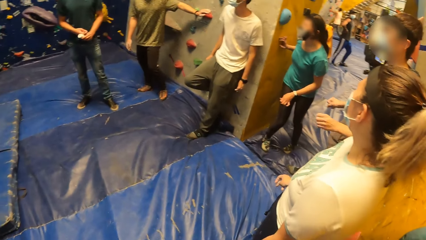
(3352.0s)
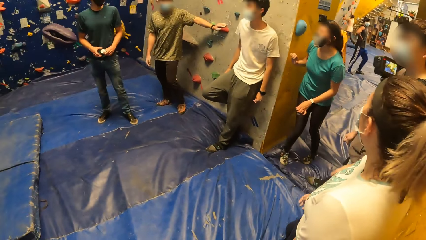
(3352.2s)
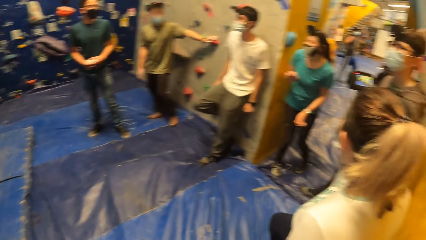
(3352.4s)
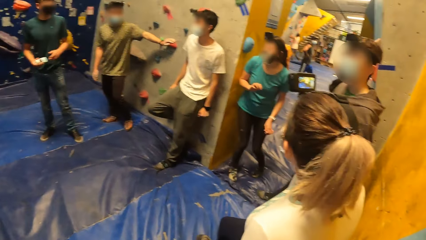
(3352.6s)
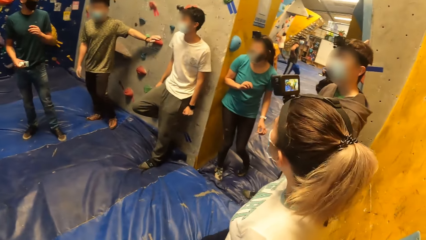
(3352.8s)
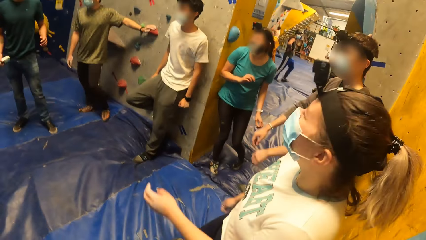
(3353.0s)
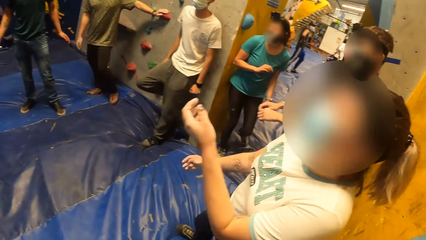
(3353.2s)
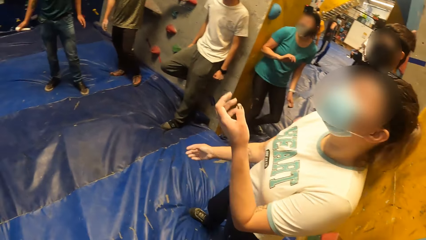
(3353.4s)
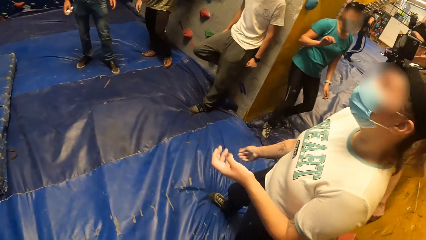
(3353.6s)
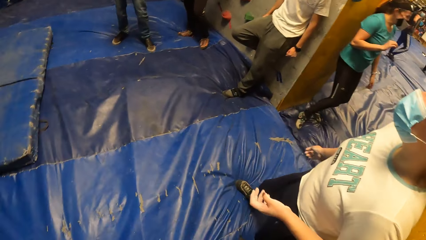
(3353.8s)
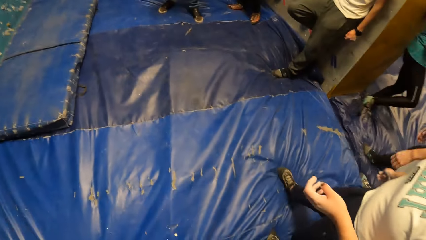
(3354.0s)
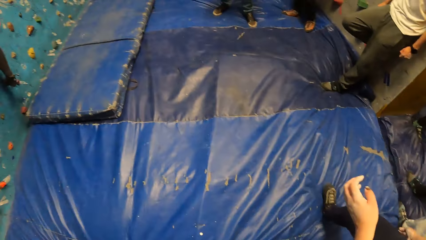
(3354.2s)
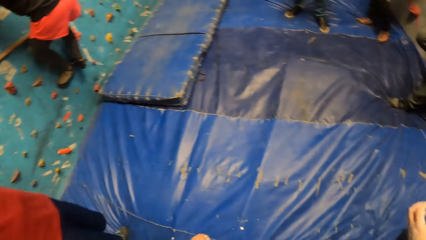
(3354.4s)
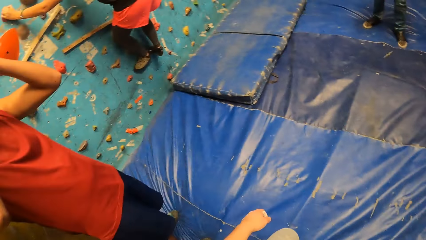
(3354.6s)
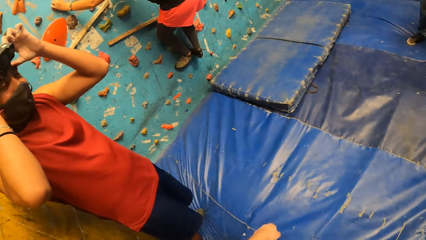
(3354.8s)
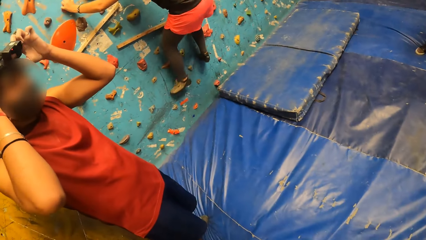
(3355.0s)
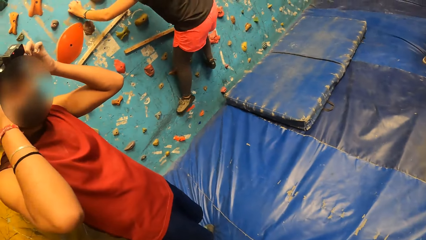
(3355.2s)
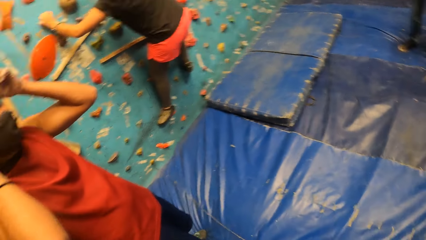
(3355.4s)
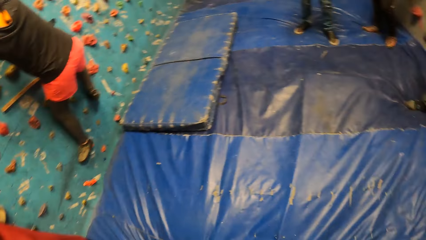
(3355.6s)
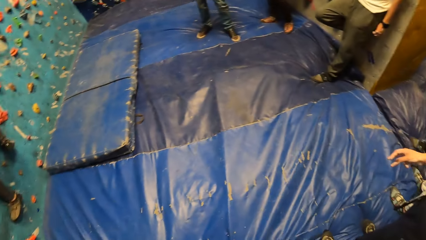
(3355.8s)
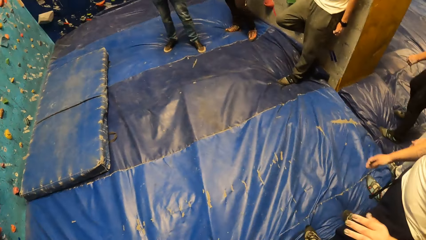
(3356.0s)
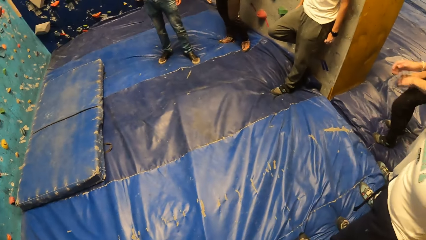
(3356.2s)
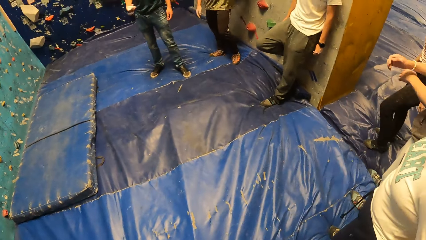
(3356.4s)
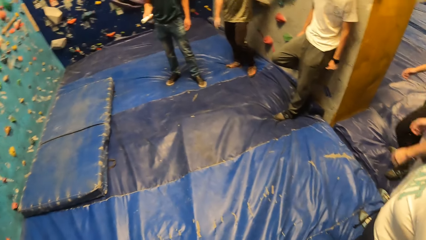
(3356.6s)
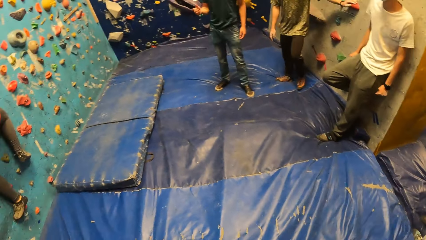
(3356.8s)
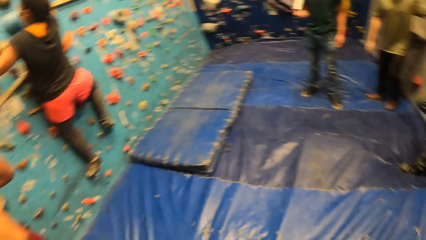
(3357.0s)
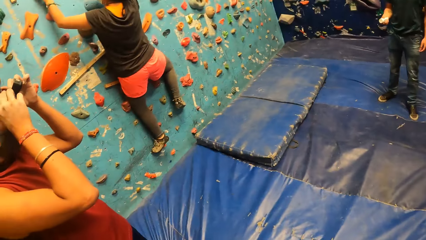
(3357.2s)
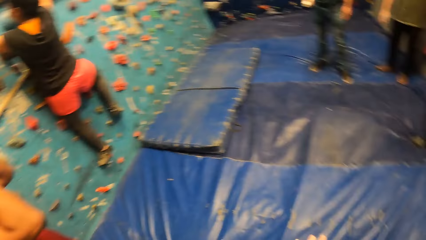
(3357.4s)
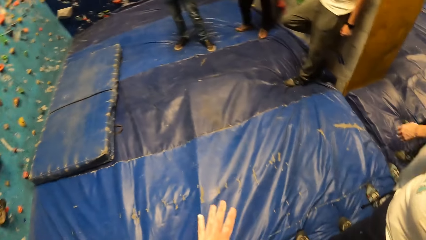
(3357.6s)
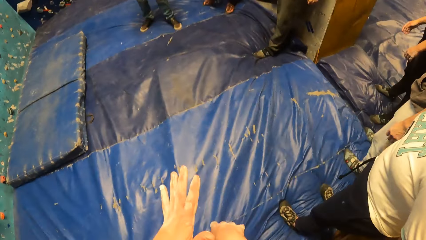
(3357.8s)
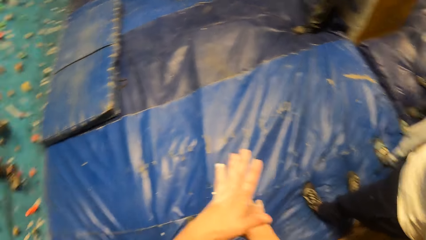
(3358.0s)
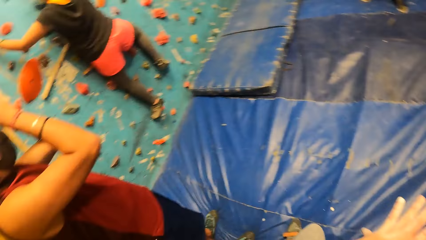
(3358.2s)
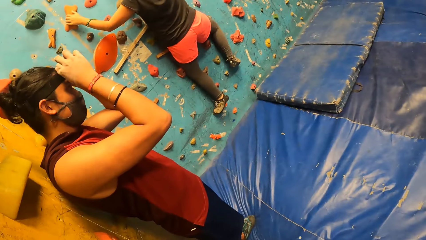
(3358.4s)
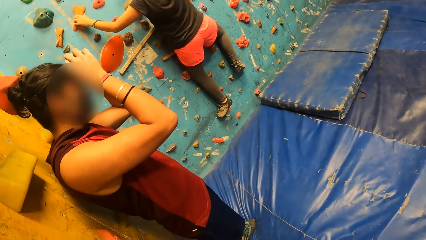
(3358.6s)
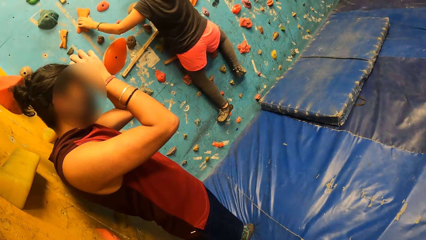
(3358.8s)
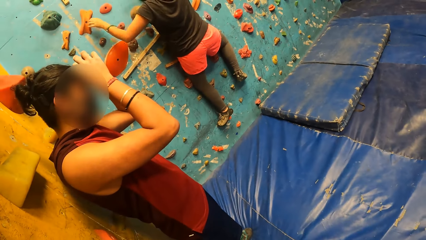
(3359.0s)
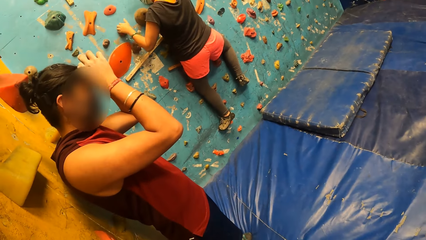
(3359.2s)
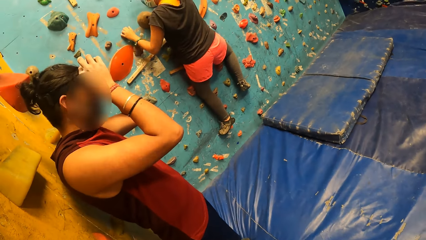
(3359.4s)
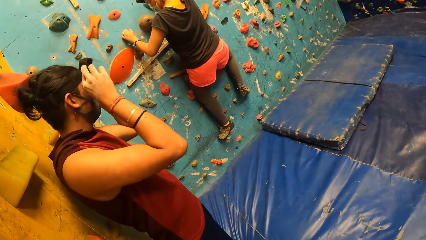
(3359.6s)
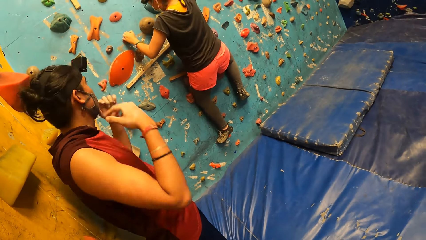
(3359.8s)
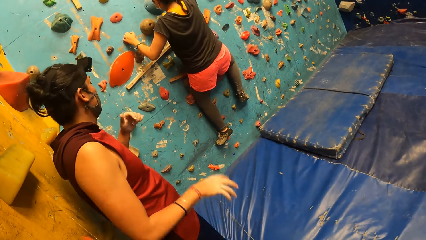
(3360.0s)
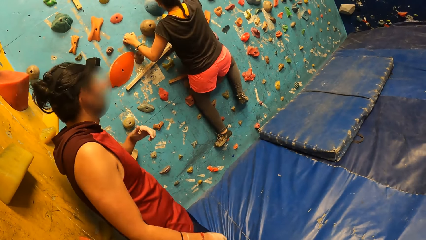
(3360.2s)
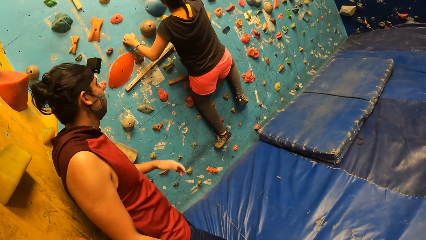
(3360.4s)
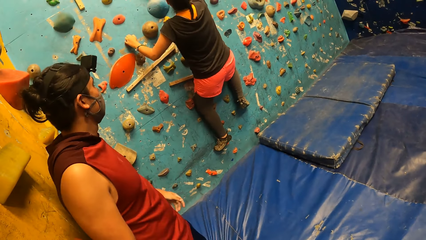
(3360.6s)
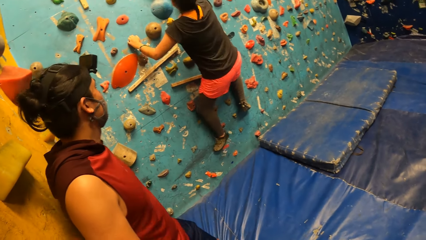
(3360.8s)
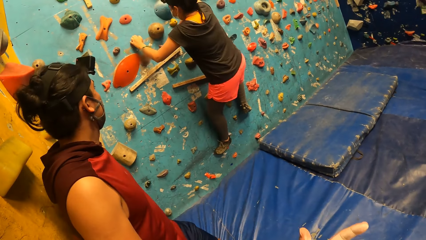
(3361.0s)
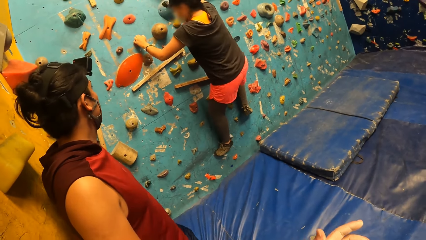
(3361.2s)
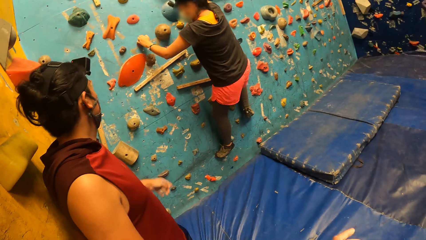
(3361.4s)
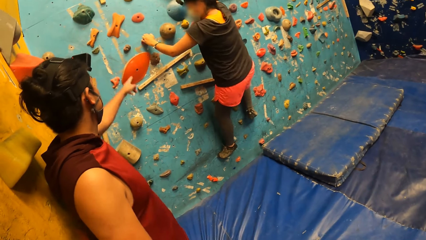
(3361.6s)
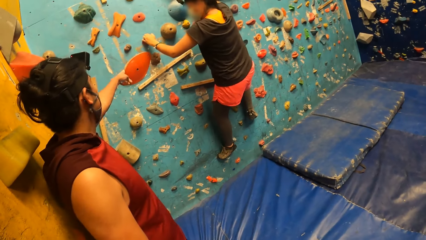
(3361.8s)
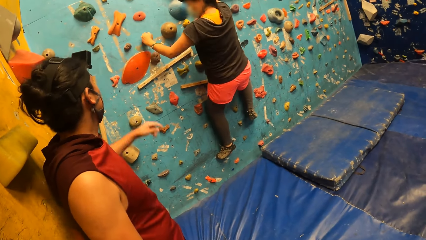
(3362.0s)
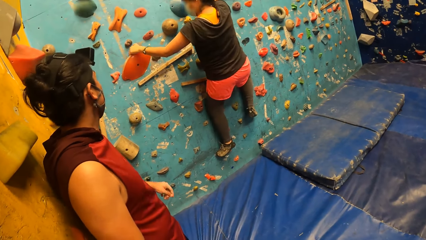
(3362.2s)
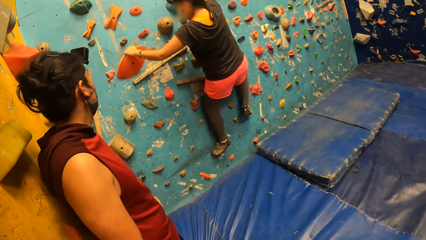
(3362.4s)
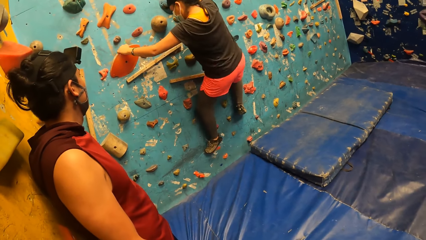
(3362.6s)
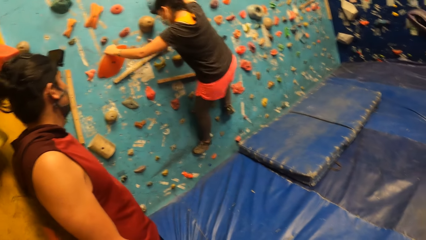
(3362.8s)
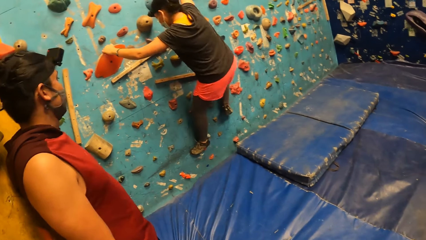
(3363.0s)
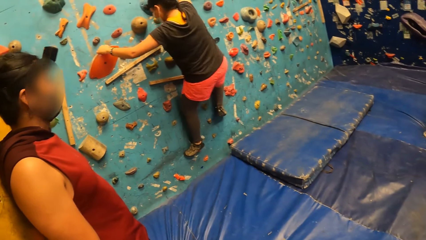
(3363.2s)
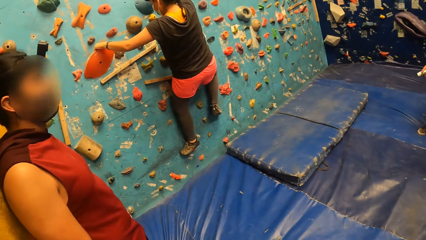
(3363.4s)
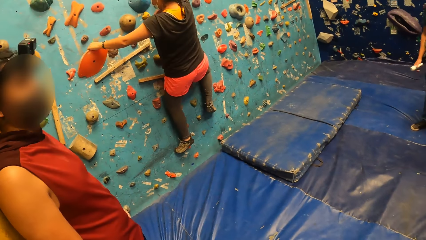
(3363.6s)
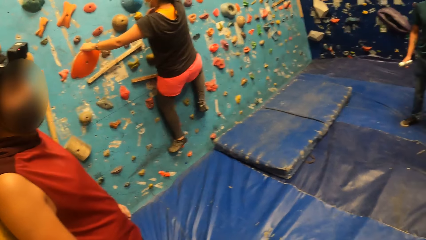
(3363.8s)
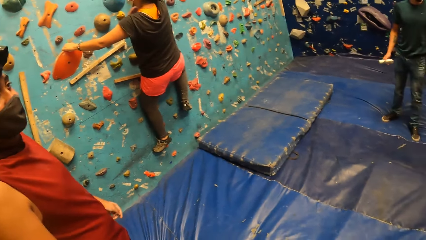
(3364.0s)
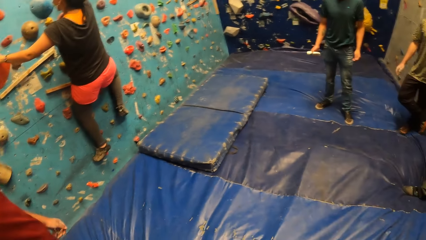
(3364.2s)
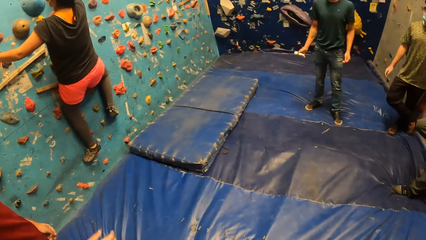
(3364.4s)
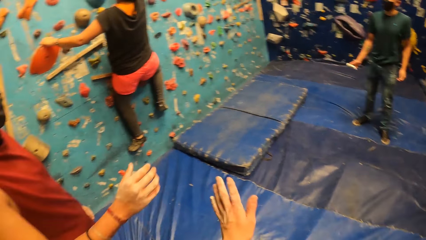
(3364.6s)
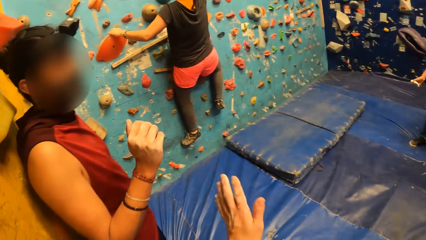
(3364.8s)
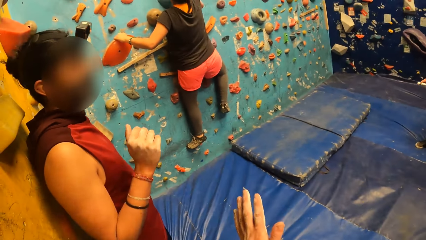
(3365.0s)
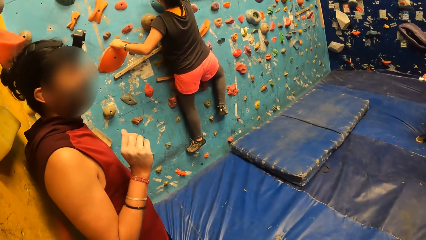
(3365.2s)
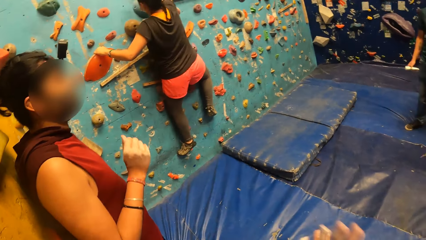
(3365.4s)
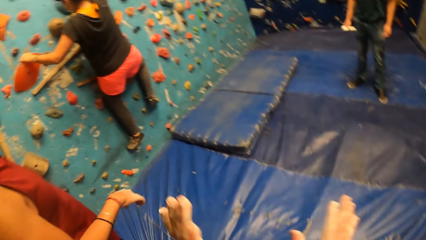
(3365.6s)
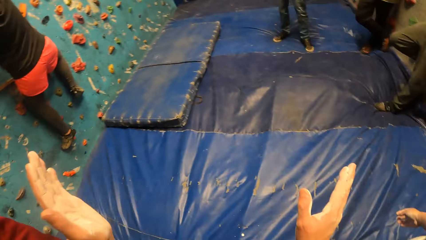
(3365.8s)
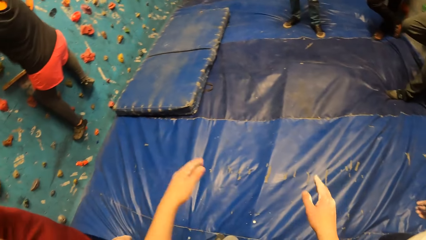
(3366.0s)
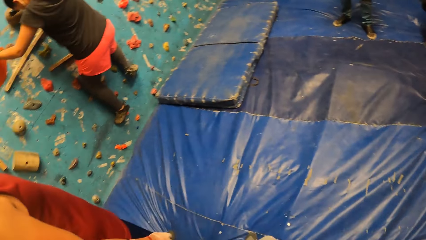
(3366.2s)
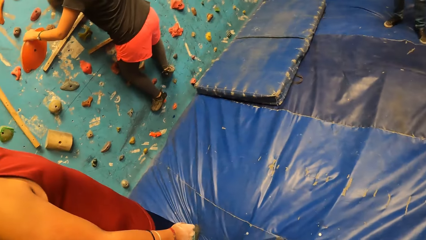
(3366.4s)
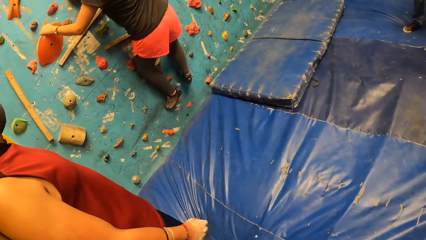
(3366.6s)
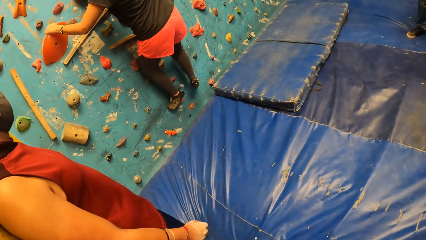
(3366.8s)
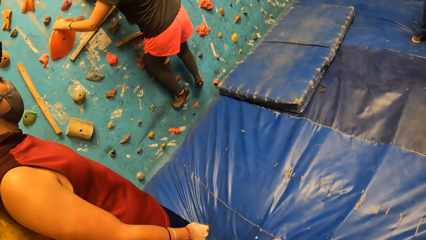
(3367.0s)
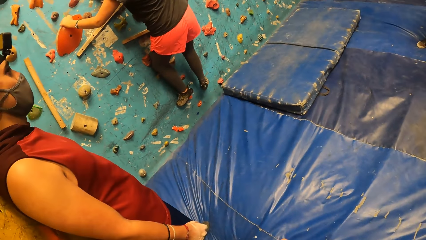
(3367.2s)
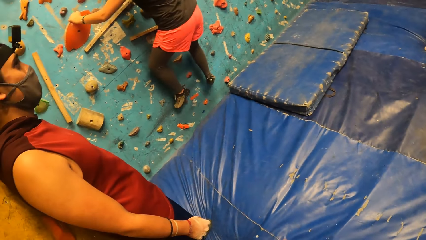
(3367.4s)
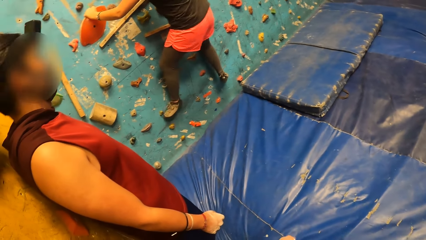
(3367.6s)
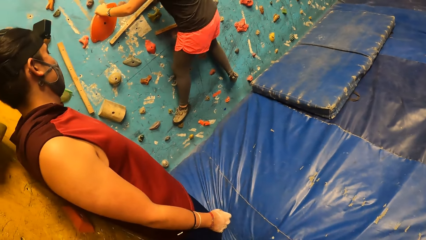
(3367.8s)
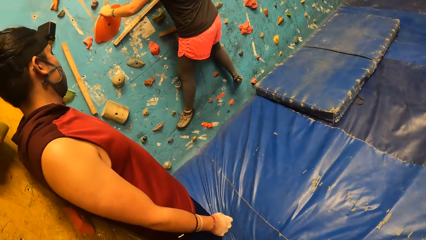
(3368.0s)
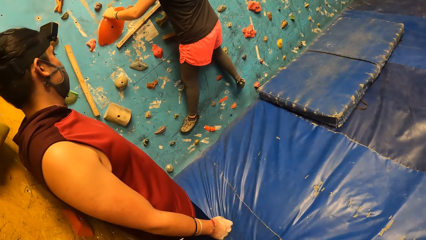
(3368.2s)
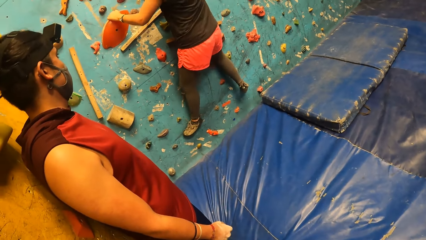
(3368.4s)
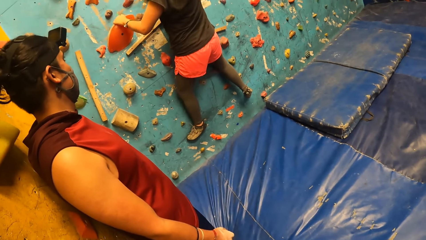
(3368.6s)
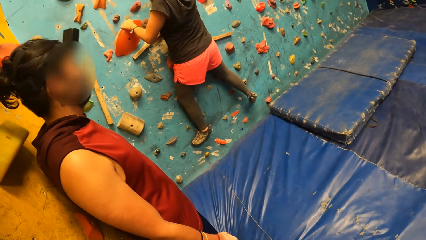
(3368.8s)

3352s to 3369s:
The camera wearer looks around. A woman converses in the climbing wall room. The camera wearer moves the hand. A man fixes his camera on his head. The camera wearer rubs hands against each other. Another woman walks on the climbing wall. The camera wearer moves the hand. The man points at the climbing wall. The camera wearer moves the hands up and puts the hands down.
